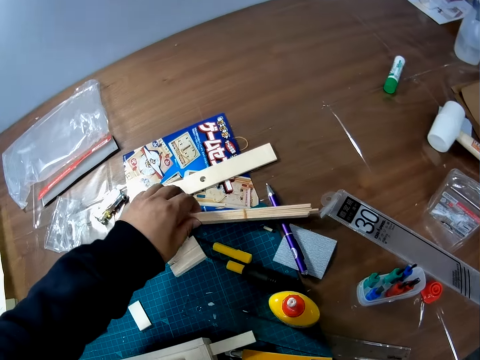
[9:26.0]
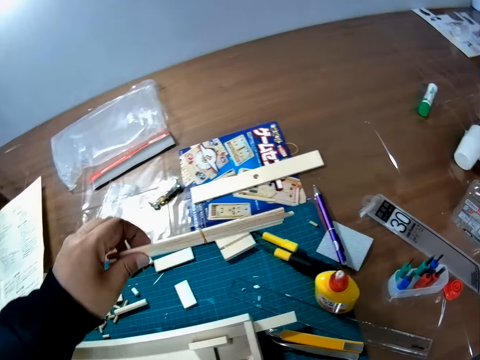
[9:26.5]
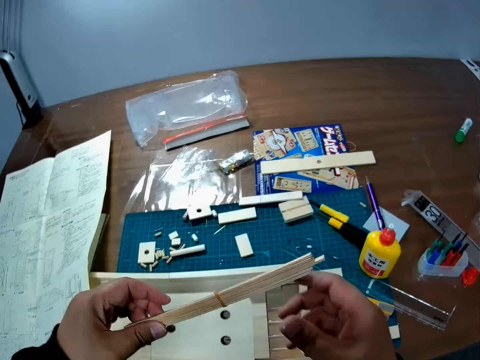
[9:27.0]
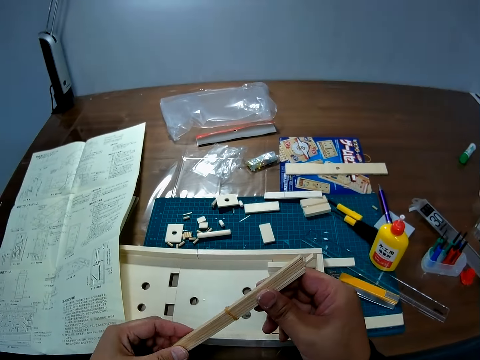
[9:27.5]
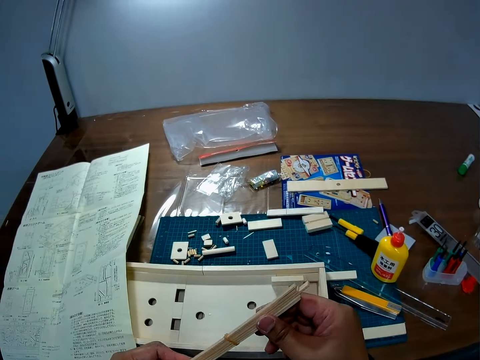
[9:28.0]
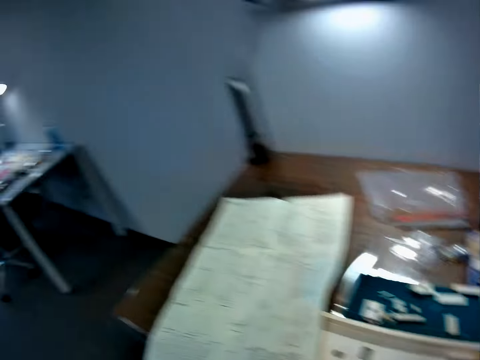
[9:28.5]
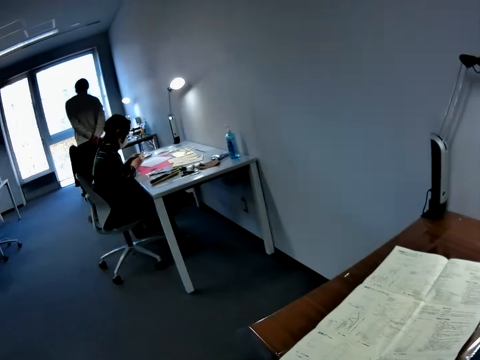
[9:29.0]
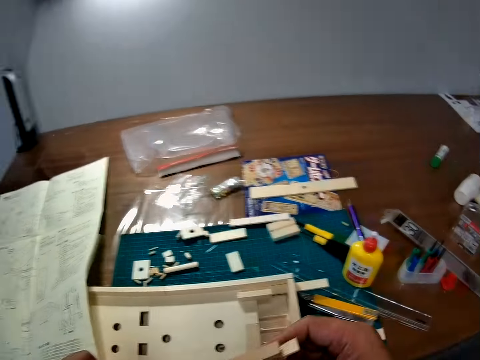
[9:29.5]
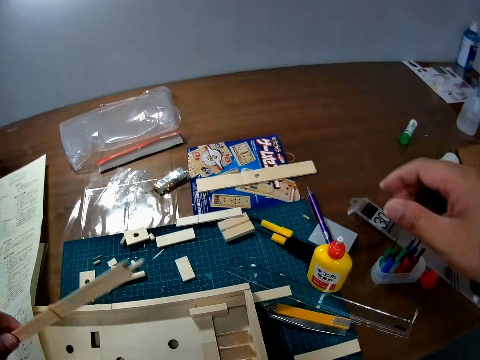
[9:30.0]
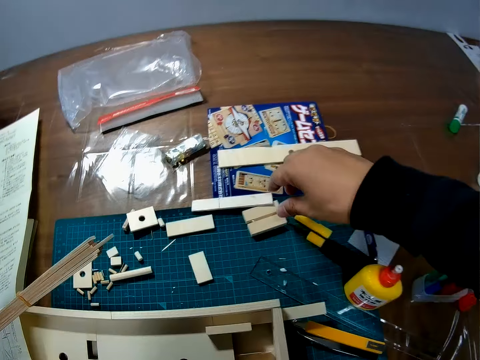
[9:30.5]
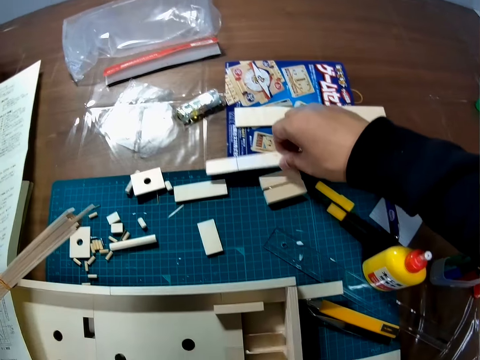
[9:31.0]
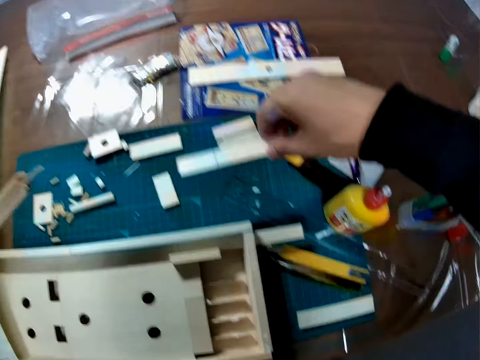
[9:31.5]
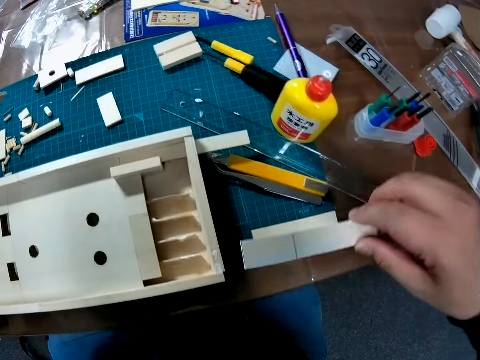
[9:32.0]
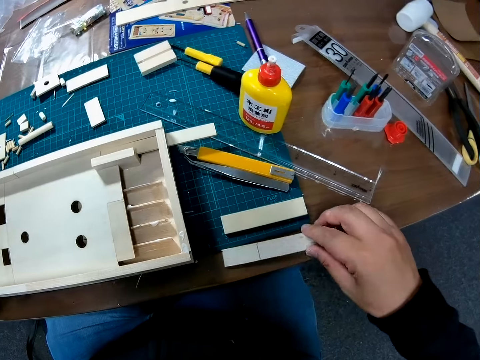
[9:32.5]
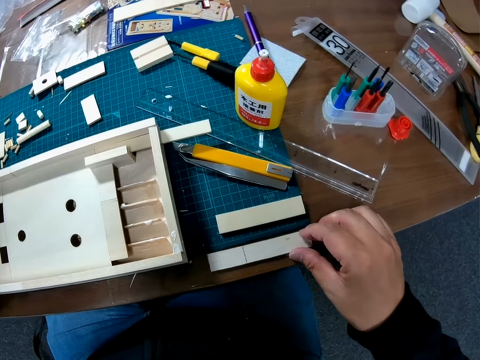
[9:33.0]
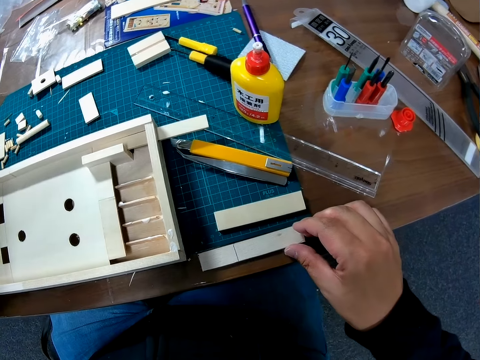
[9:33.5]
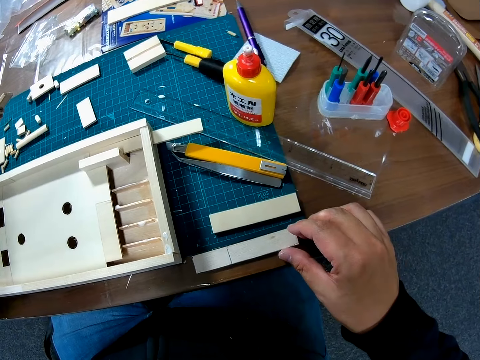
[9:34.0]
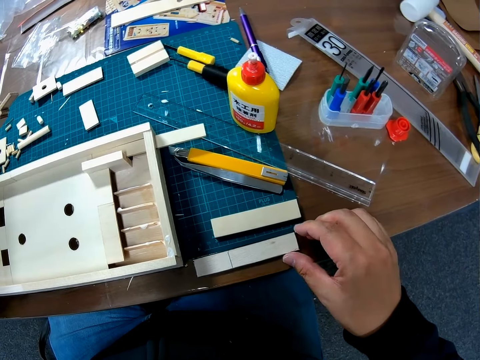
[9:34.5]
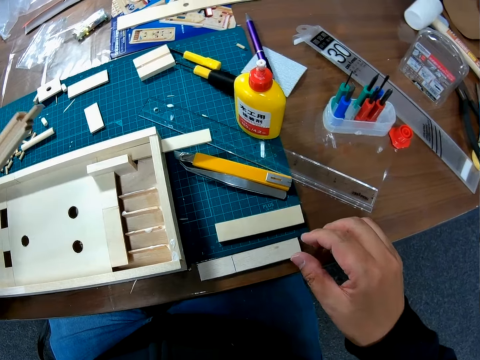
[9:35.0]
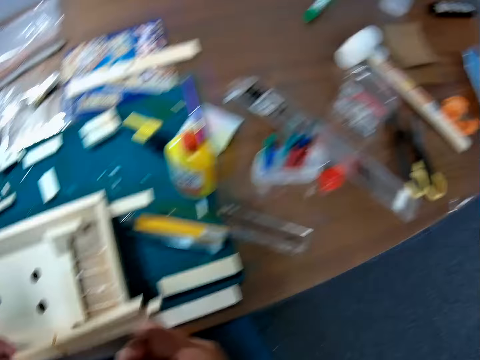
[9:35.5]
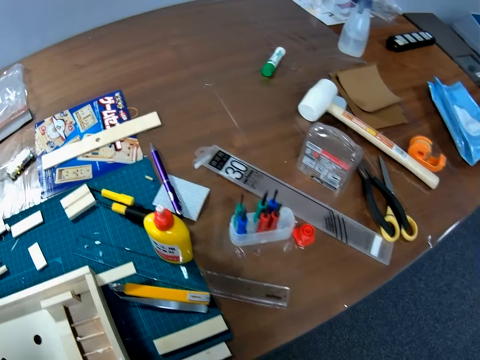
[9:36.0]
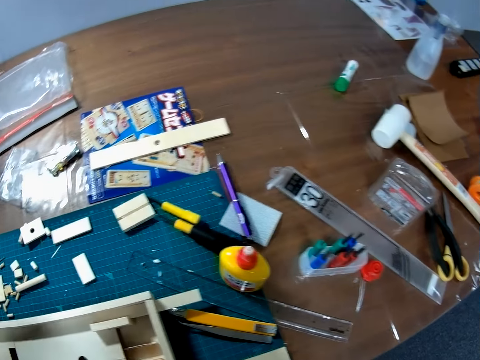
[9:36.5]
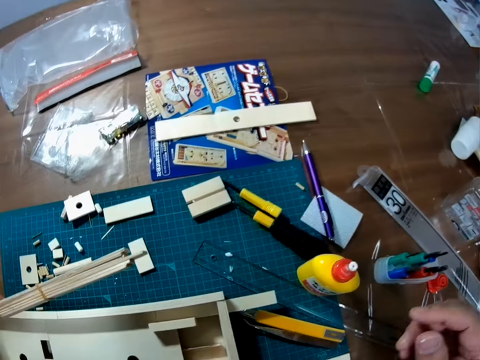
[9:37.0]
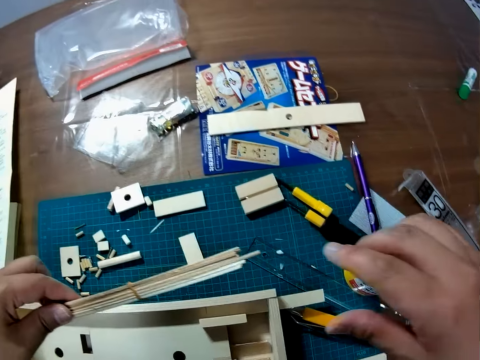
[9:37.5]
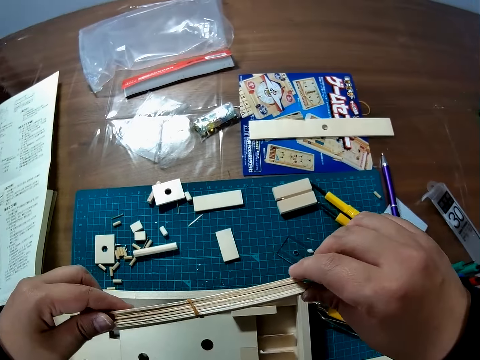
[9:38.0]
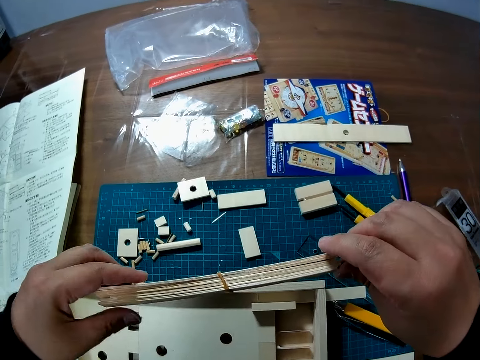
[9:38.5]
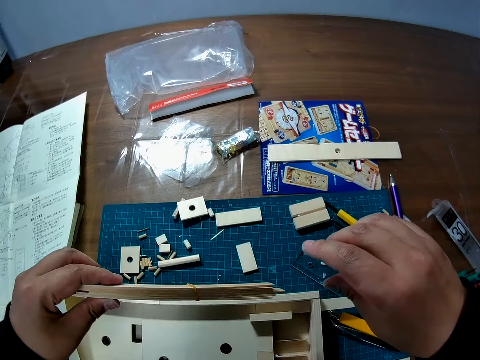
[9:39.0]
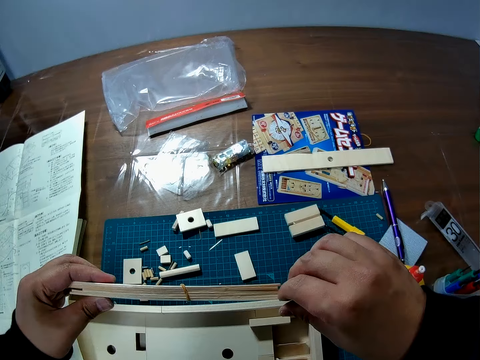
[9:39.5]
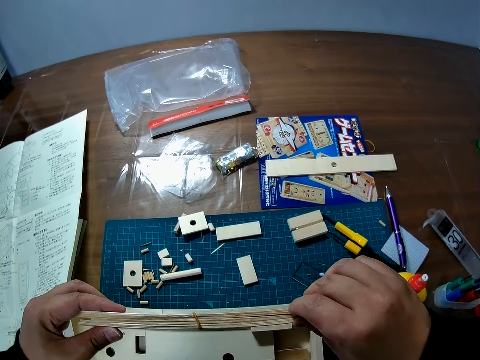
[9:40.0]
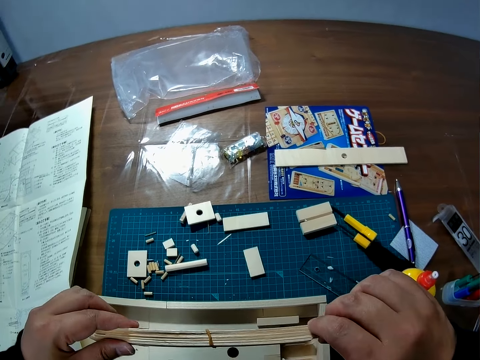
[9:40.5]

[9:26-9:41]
The camera wearer picks a piece of wood from the table. They pick a foldable ruler. A man sits. Another man stands. The camera wearer moves the piece of wood on the table. They pick the foldable ruler. They place the foldable ruler on the table. They hold the foldable ruler.

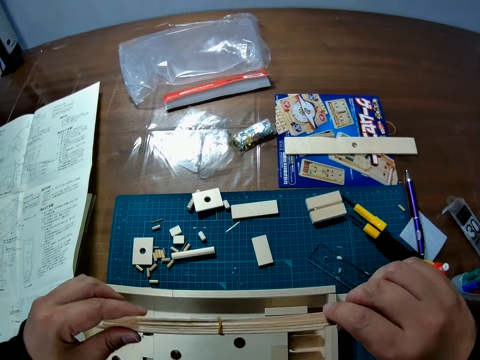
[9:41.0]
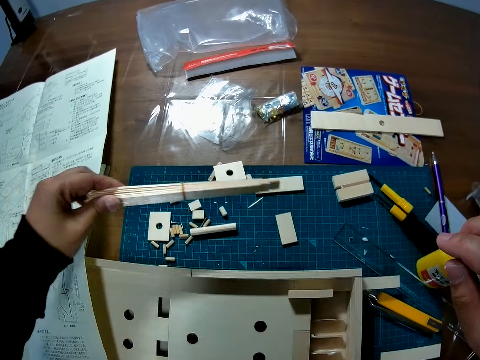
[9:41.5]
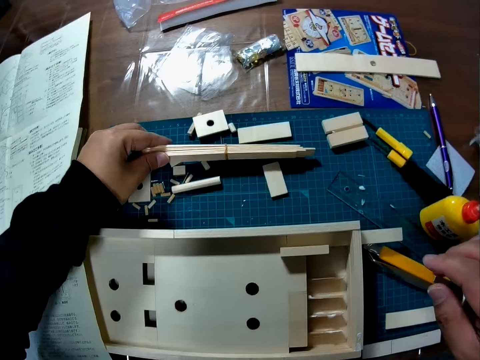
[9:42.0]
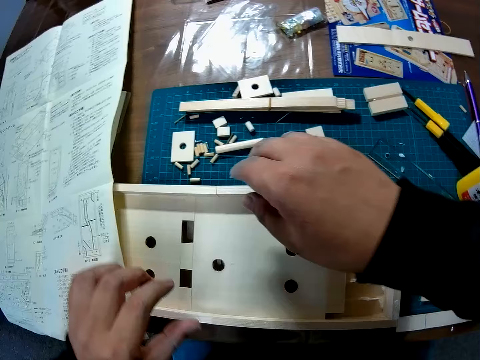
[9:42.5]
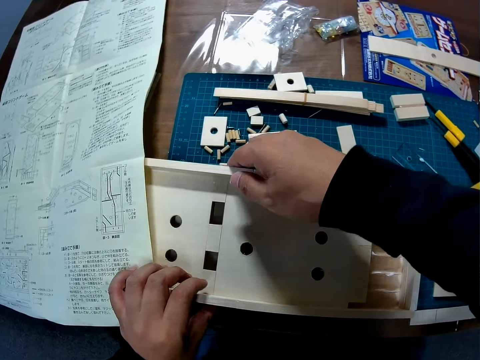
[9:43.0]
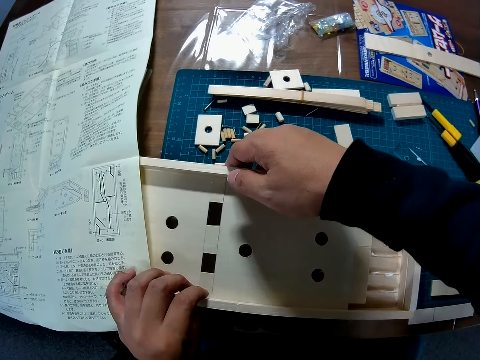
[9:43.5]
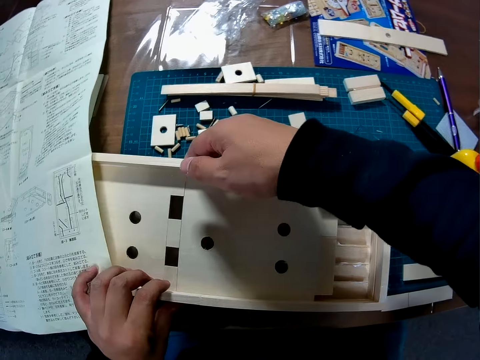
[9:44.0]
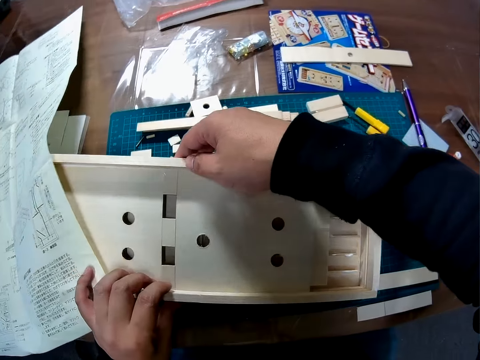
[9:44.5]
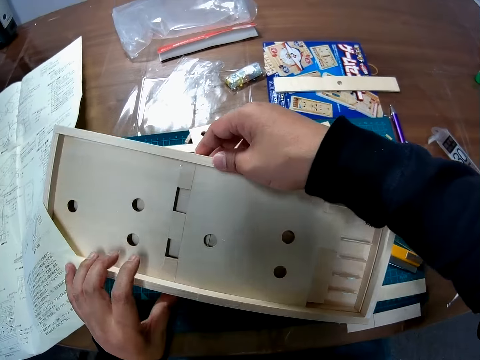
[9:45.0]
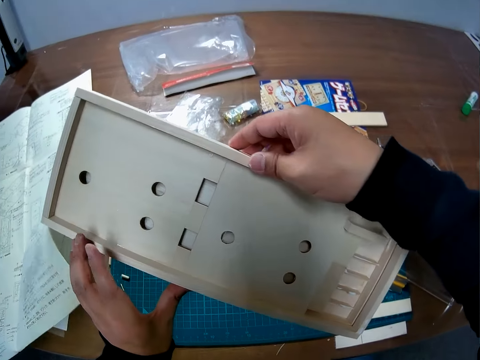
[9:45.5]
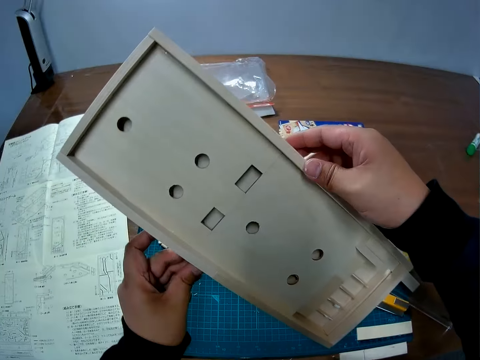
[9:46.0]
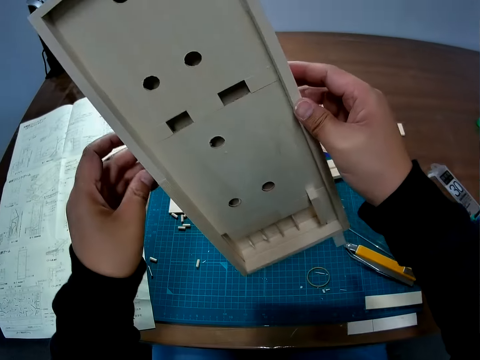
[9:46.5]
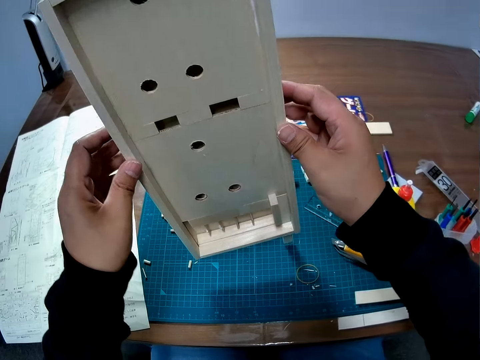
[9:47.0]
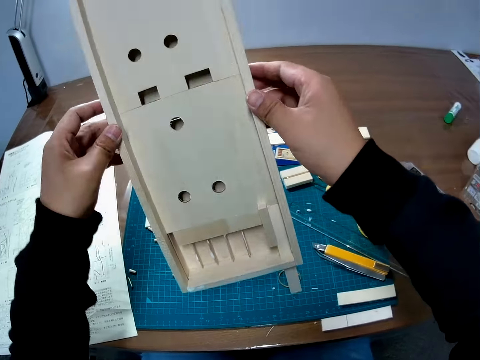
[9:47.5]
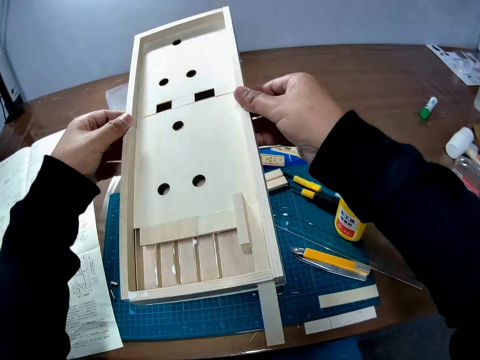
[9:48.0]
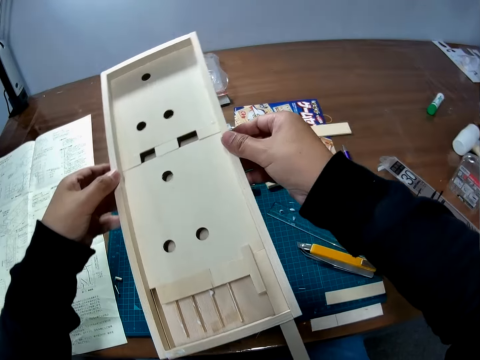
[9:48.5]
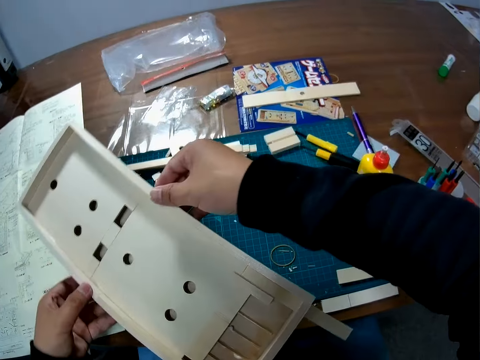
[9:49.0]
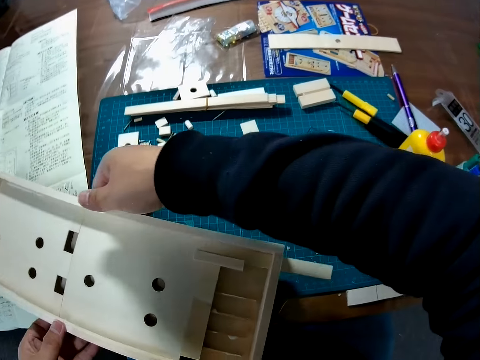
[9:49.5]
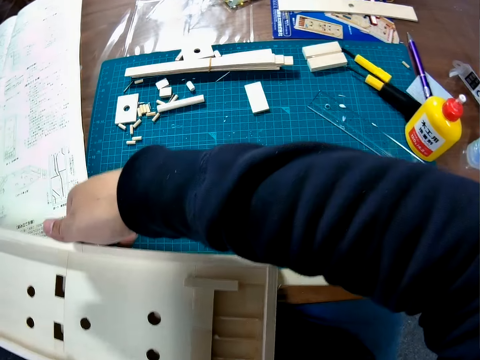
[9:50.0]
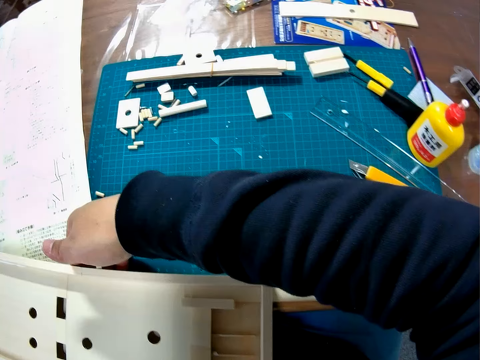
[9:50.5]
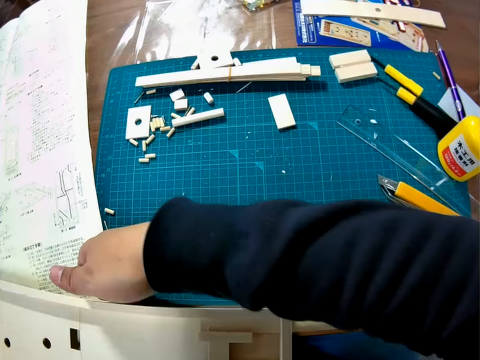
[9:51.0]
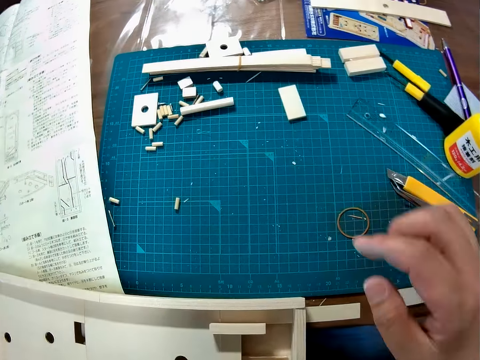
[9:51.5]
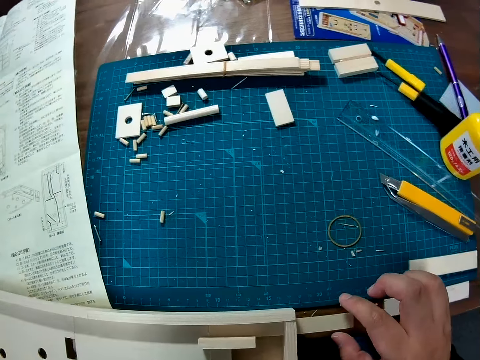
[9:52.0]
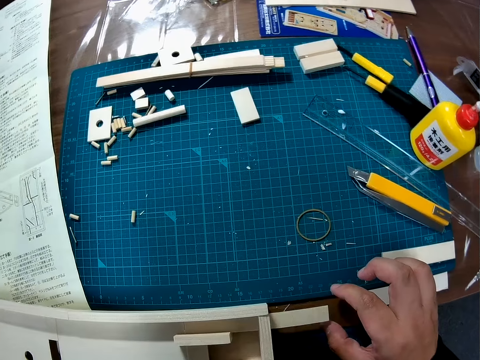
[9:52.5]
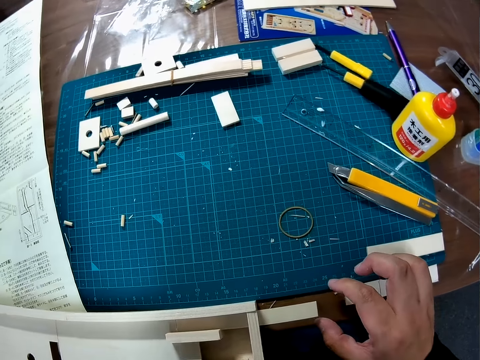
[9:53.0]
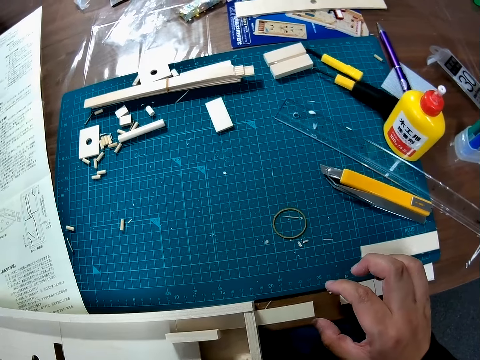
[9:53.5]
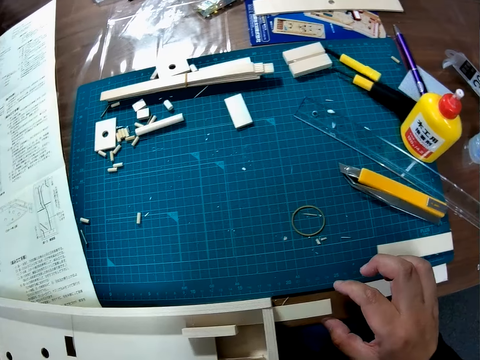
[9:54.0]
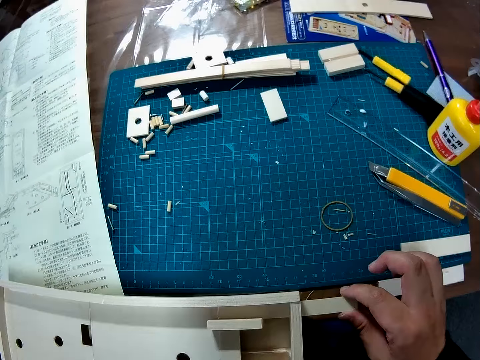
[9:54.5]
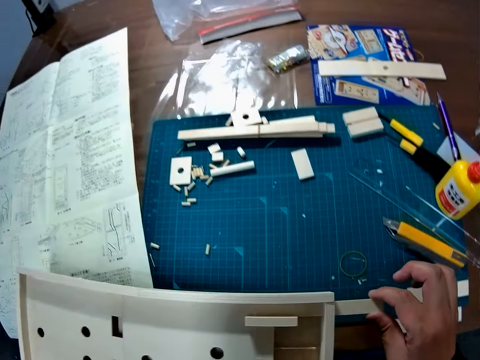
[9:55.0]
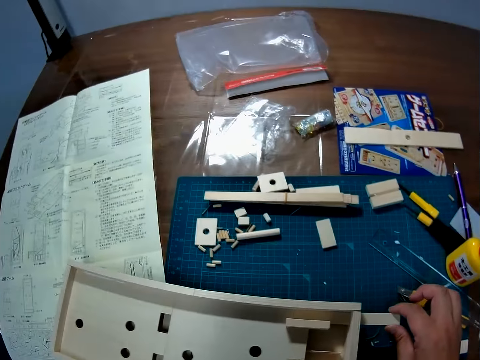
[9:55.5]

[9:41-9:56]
The camera wearer places the foldable ruler on the table. They examine the constructed wood. They hold a counting board, and place the counting board on the table.
